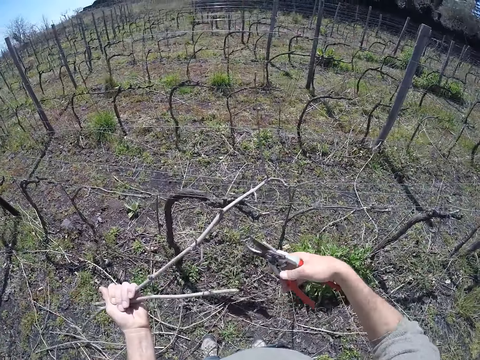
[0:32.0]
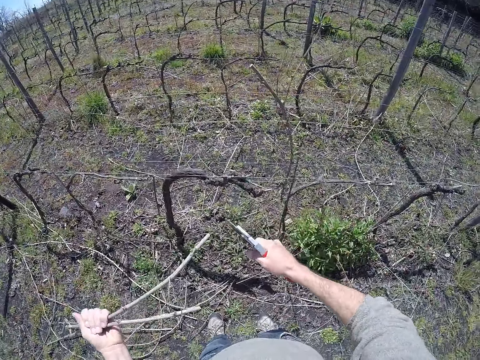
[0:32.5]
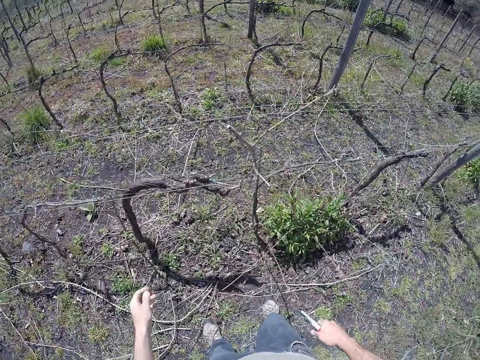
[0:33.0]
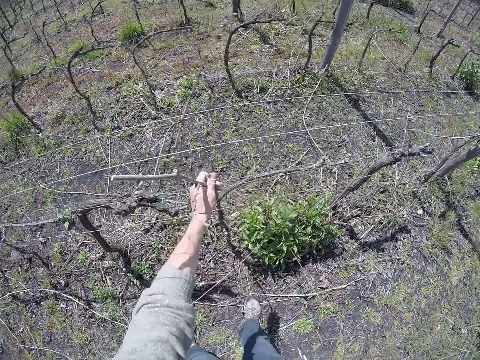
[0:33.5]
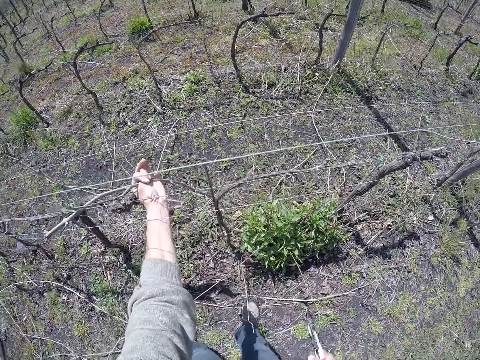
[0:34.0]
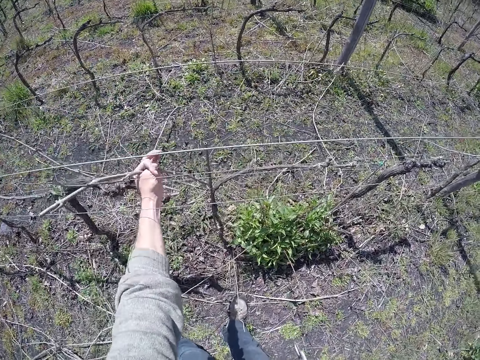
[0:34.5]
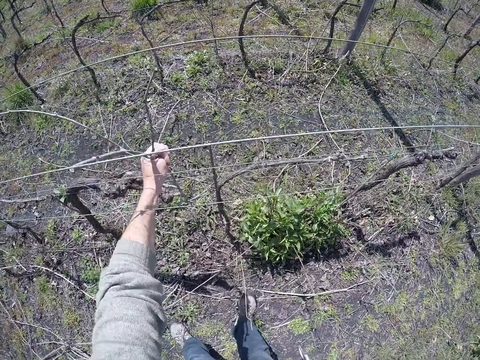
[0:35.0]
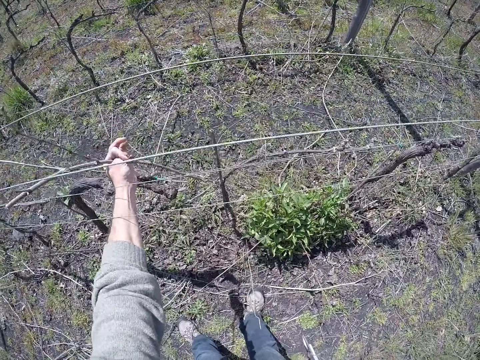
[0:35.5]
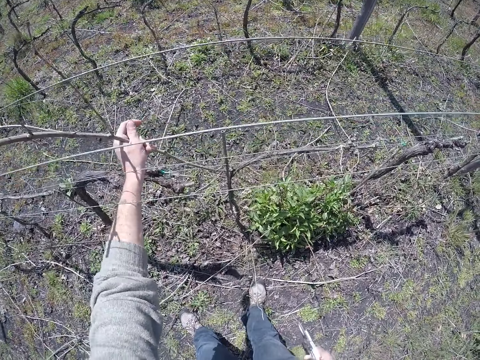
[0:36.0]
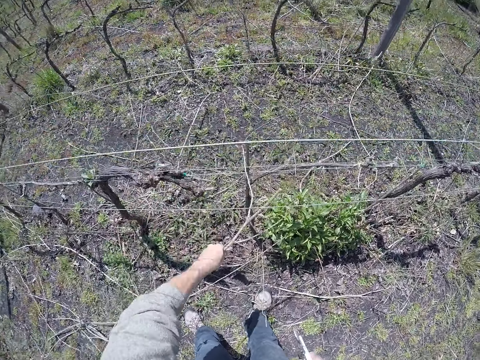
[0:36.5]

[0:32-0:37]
The camera wearer drags some dry stems from the barbed wire fence with his left hand.

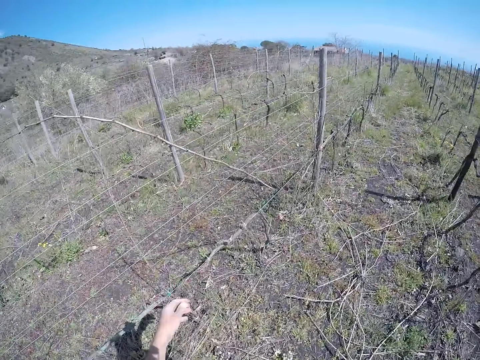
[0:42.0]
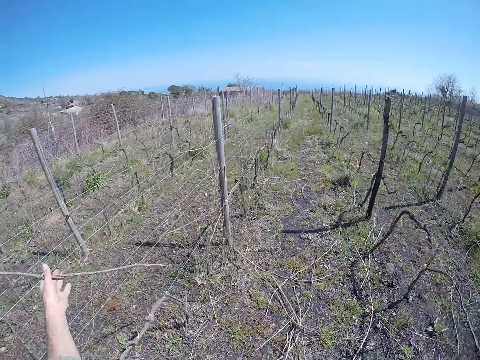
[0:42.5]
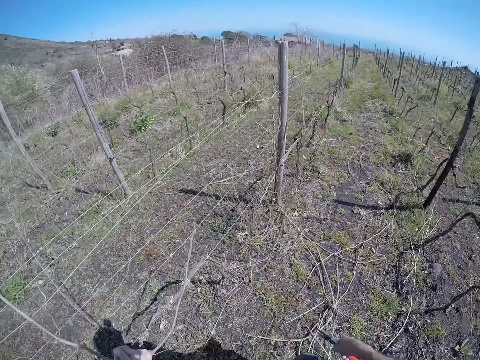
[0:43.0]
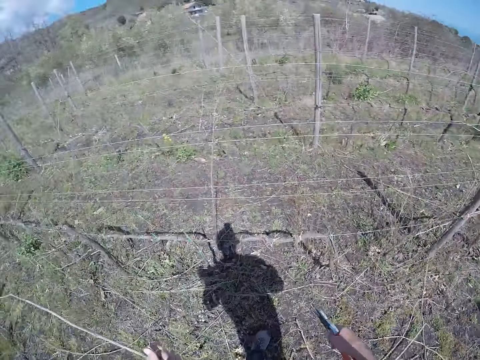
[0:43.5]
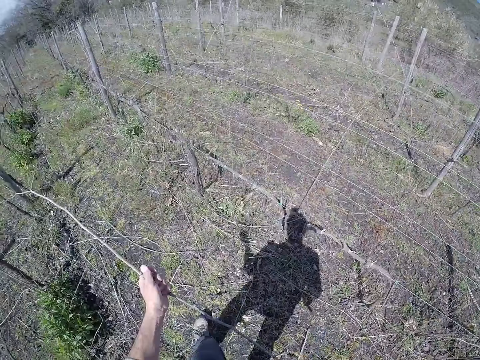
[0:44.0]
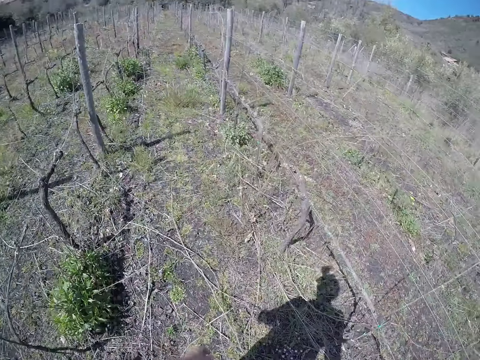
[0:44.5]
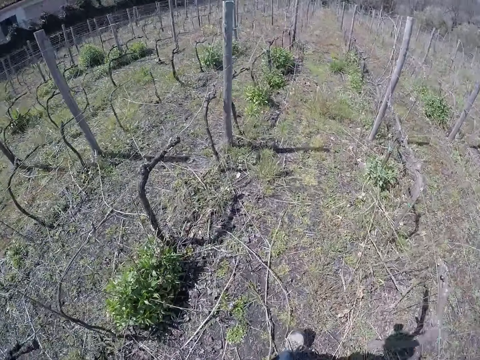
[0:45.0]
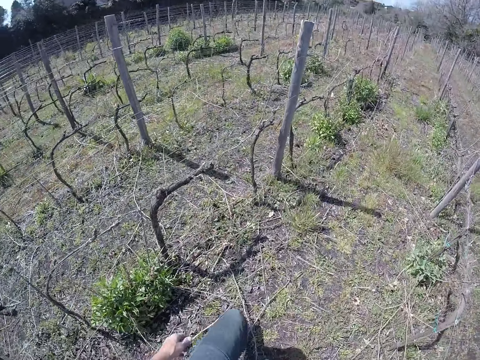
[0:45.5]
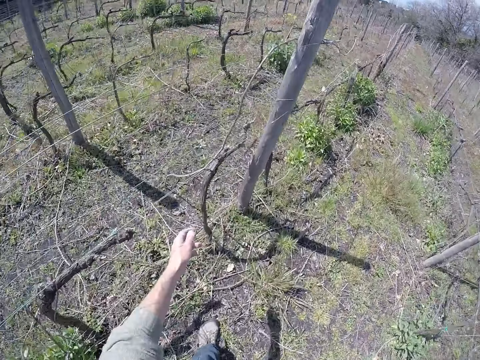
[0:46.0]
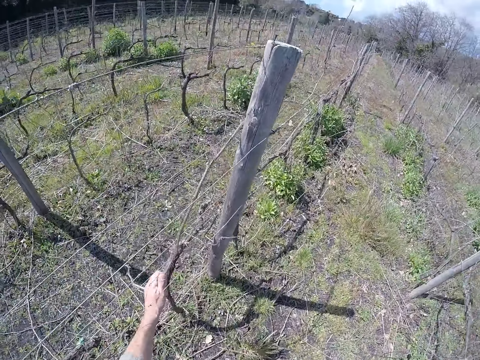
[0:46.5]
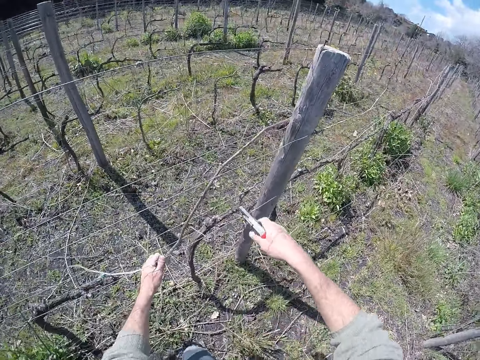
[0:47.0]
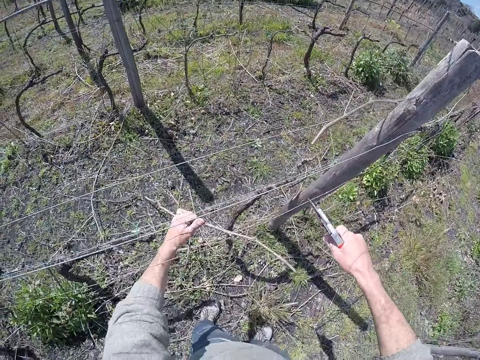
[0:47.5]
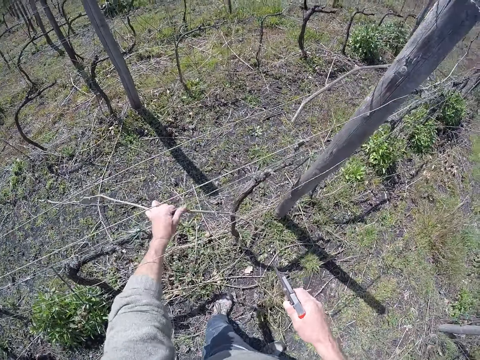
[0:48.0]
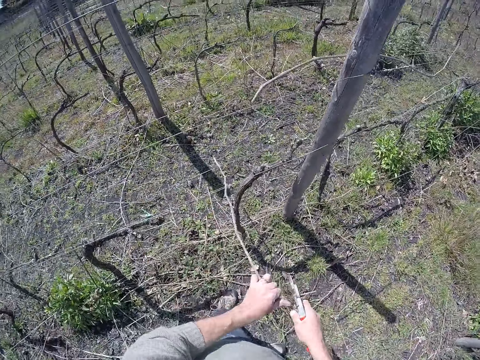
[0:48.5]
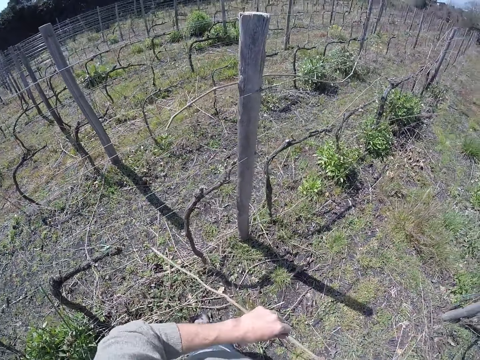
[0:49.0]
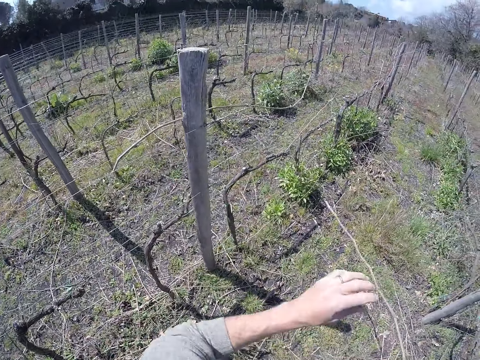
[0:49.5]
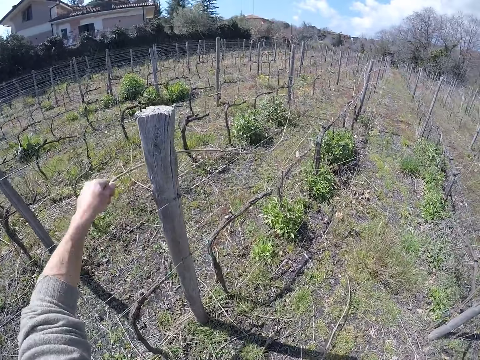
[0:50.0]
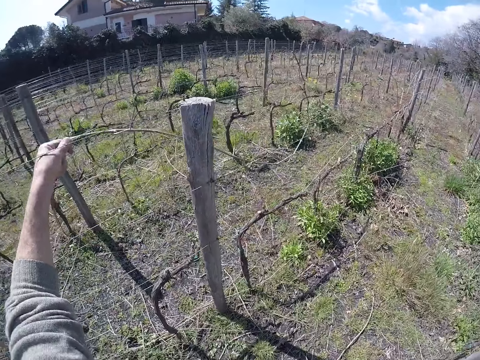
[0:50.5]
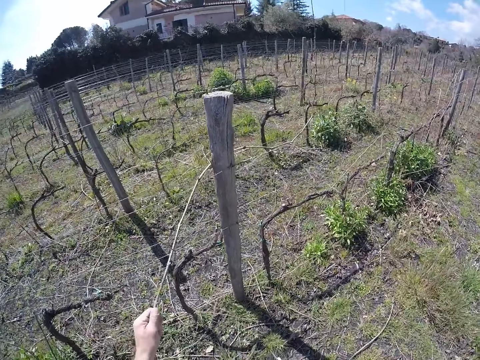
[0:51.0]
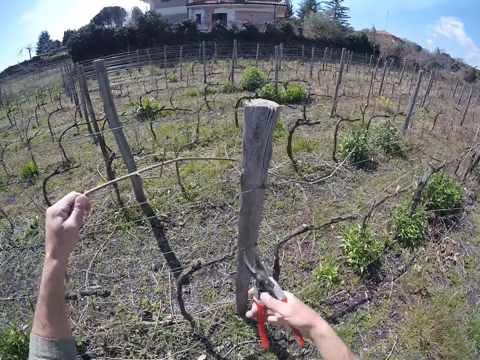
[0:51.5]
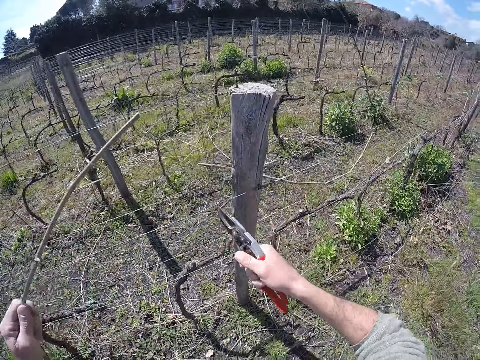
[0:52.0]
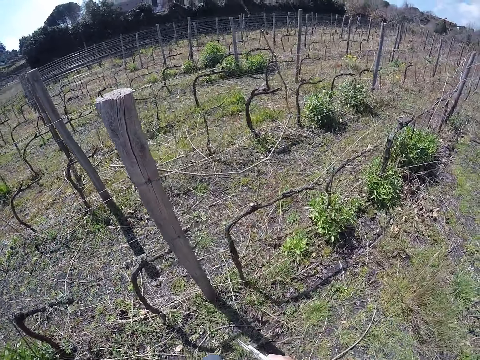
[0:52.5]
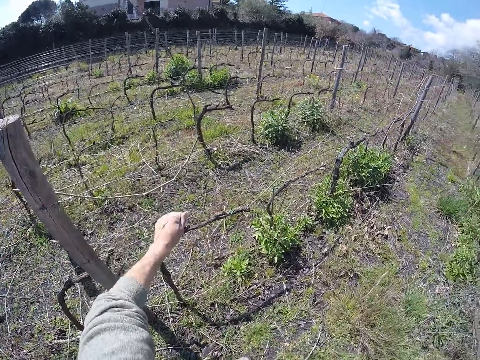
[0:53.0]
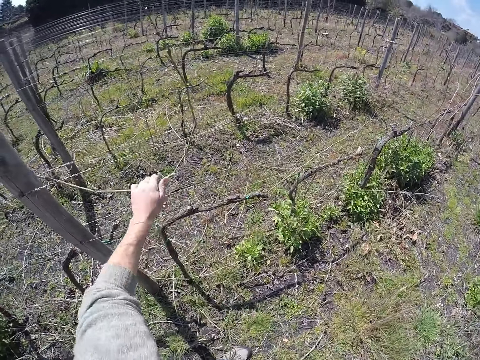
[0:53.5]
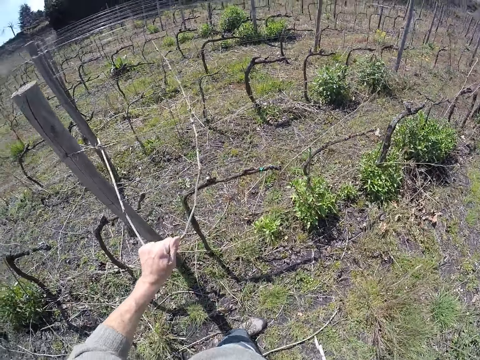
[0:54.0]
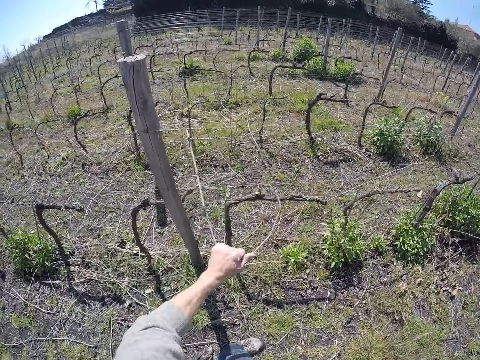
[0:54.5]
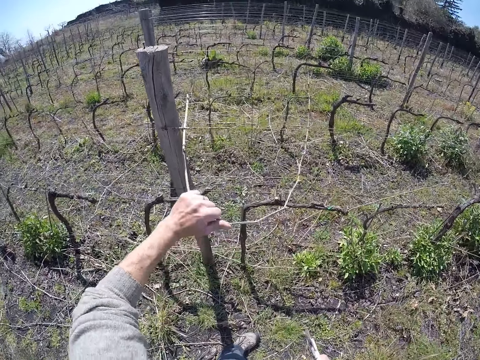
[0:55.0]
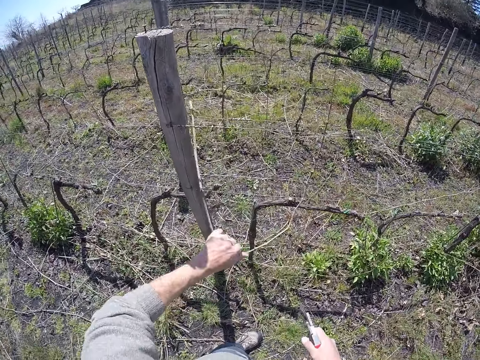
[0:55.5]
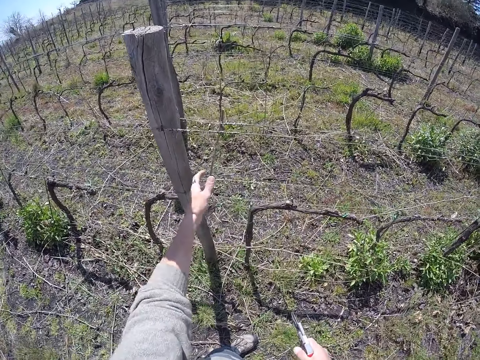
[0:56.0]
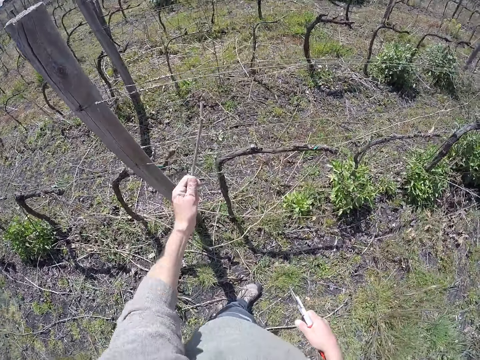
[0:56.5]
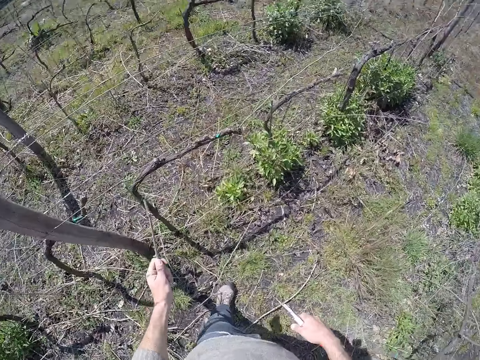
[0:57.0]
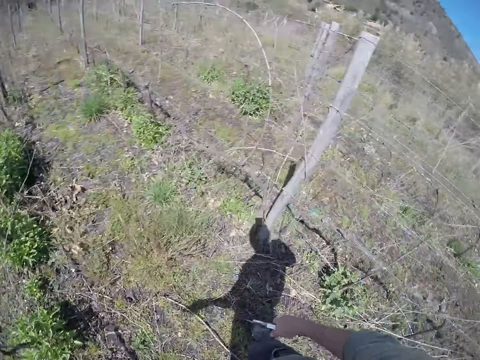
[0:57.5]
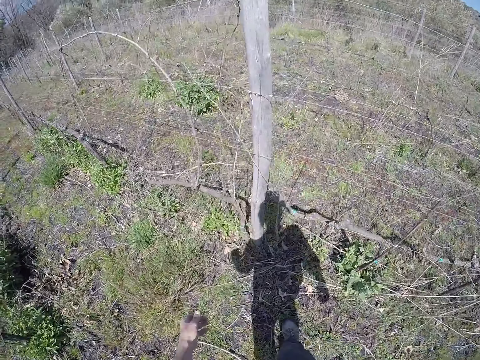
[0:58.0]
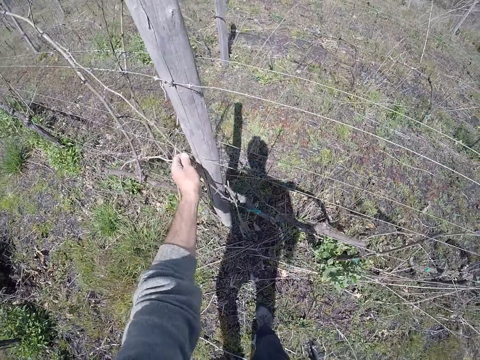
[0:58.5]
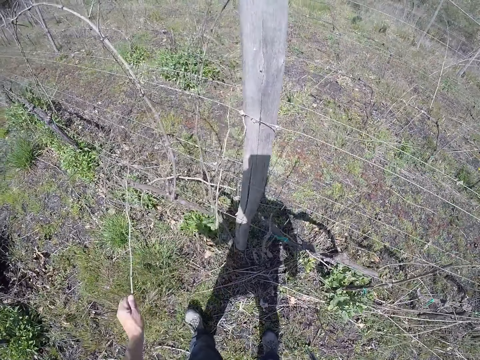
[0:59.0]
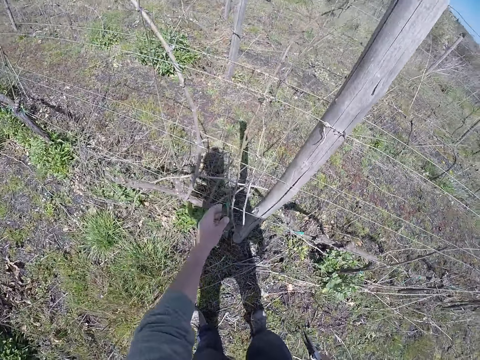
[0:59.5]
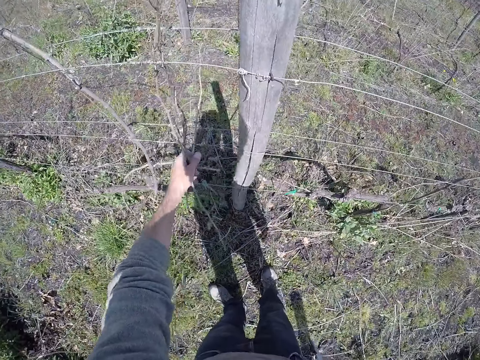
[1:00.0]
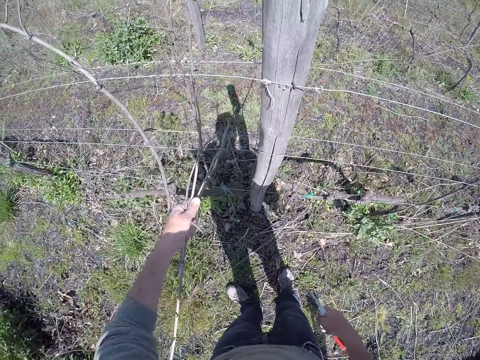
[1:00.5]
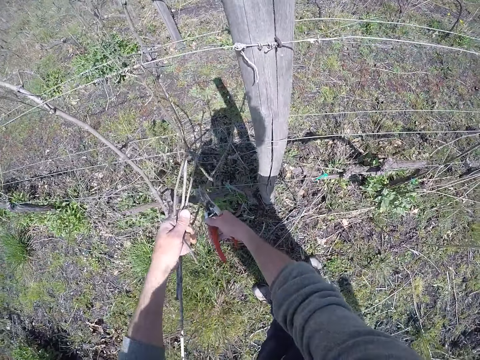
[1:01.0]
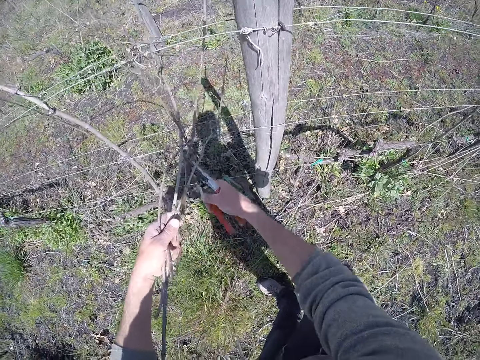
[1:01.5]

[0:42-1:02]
The camera wearer drags a dry stem from the barbed wire fence with his left hand. He throws the dry stem in his left hand on the ground. He walks around. He drags a dry stem from the barbed wire fence with his left hand. He cuts the dry stem in his left hand with the cutter in his right hand. He holds the dry stem with both hands. He throws the dry stem in his hands on the ground. He drags a dry stem from the barbed wire fence with his left hand. He cuts the dry stem in his left hand with the cutter in his right hand. He drags a dry stem from the barbed wire fence with his left hand. He turns around. He removes a dry stem from the barbed wire fence to the ground with his left hand. He puts a piece of wood on the ground. He drags some dry stems from the barbed wire fence with his left hand. He cuts the dry stems in his left hand with the cutter in his right hand.
